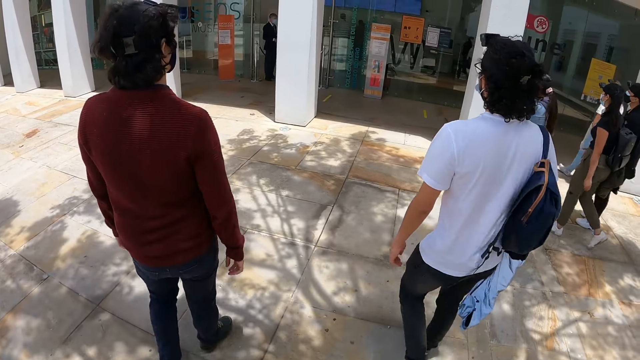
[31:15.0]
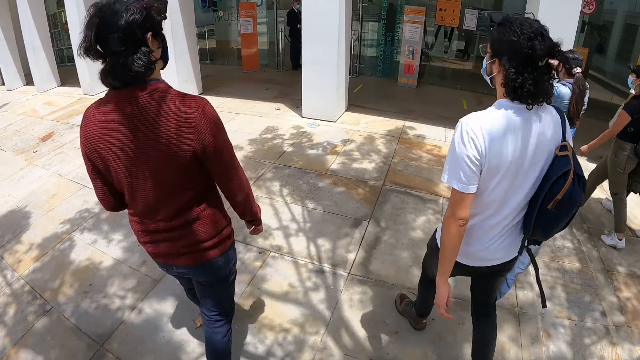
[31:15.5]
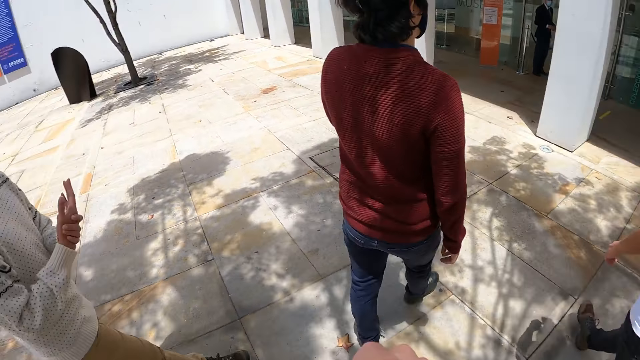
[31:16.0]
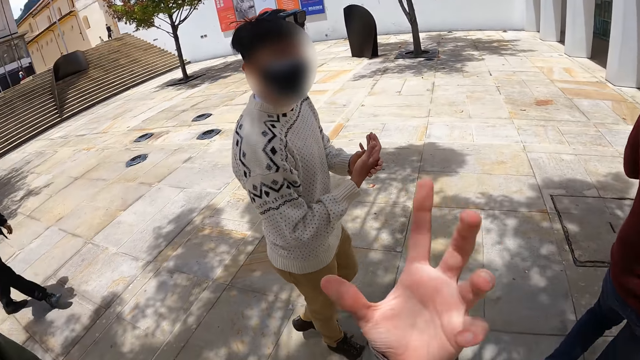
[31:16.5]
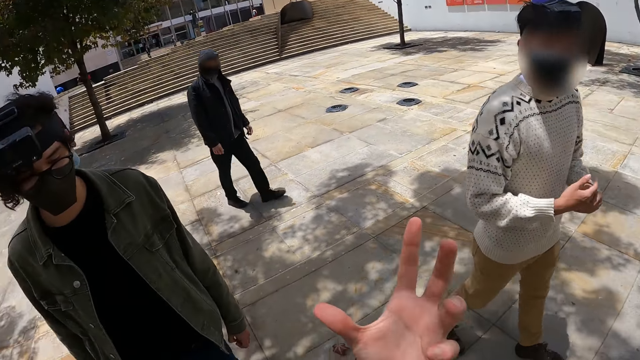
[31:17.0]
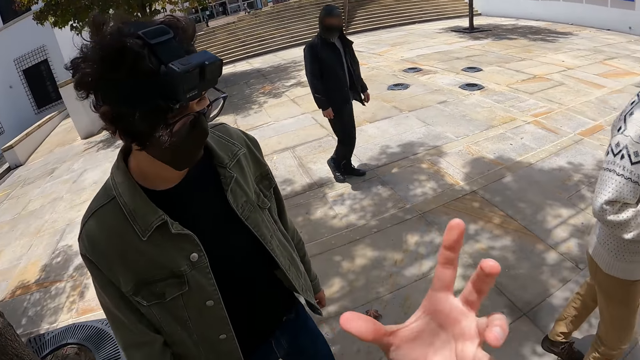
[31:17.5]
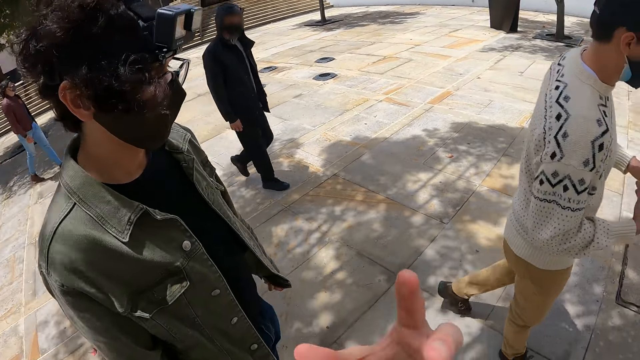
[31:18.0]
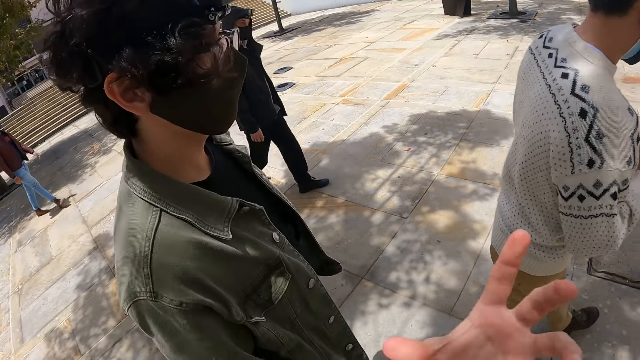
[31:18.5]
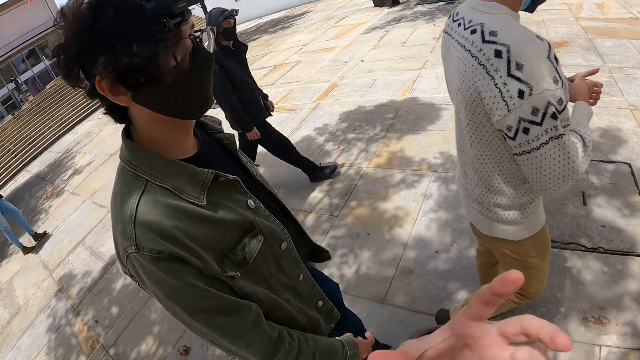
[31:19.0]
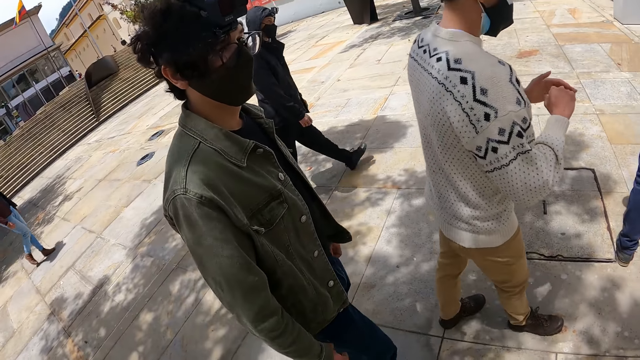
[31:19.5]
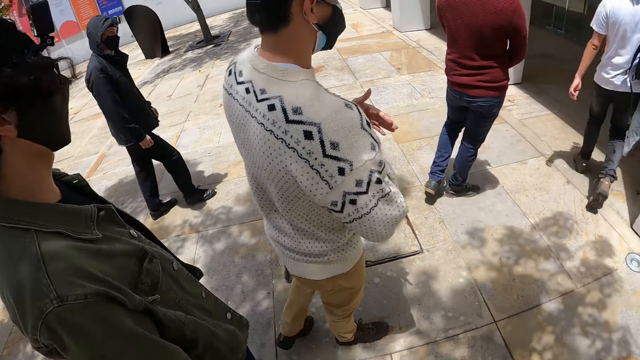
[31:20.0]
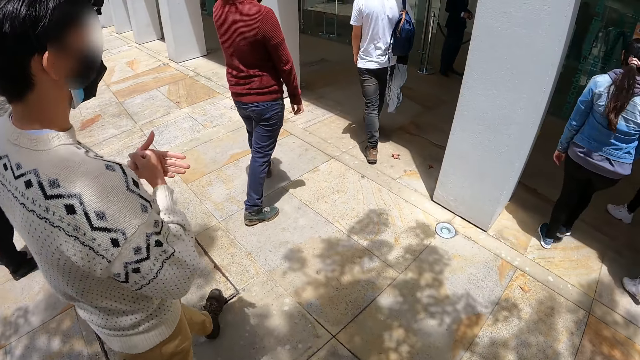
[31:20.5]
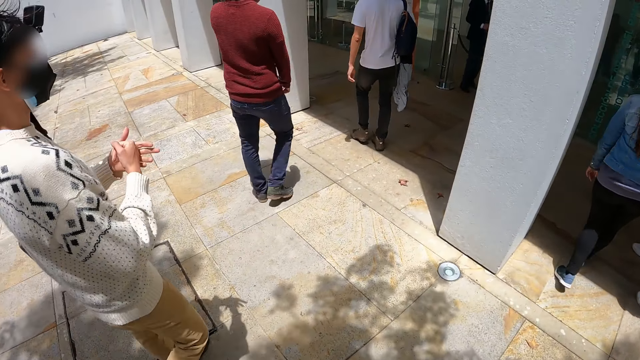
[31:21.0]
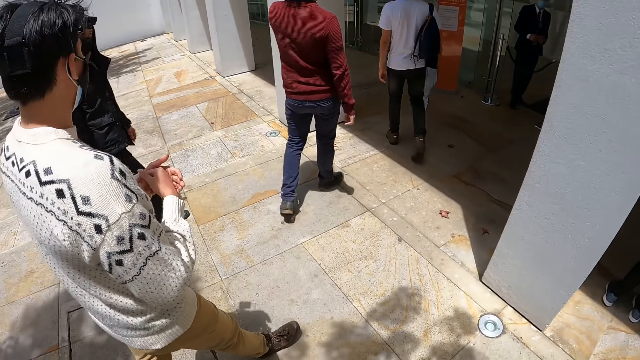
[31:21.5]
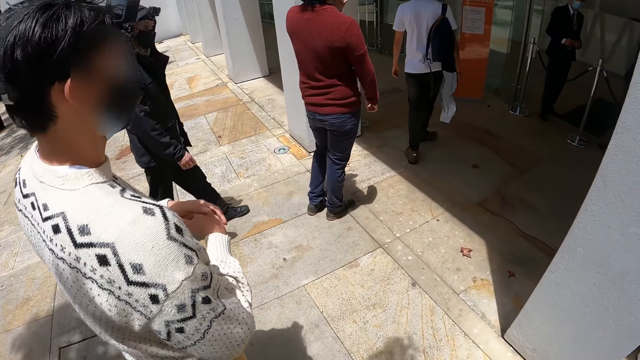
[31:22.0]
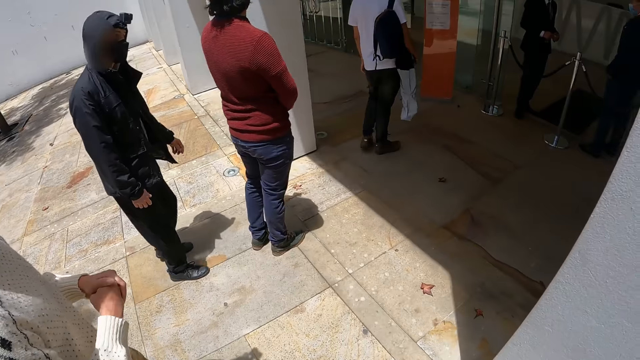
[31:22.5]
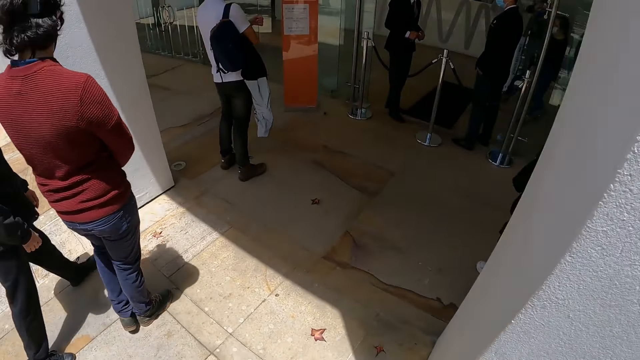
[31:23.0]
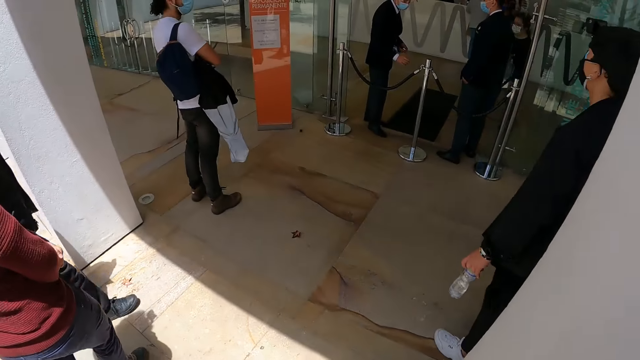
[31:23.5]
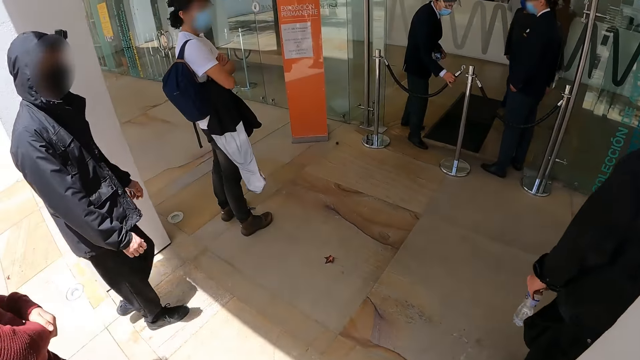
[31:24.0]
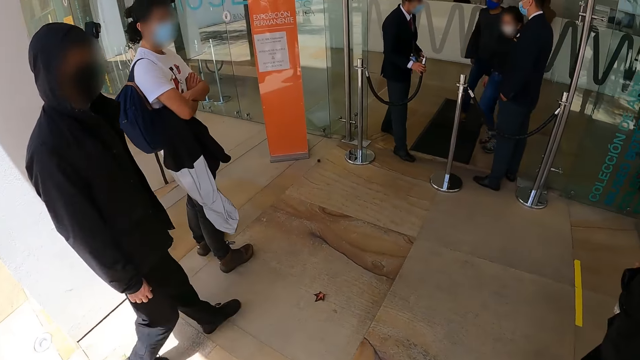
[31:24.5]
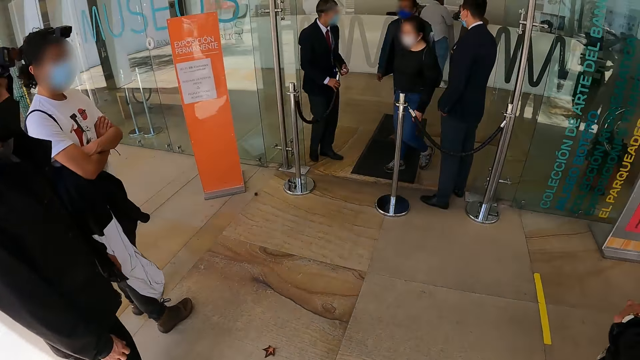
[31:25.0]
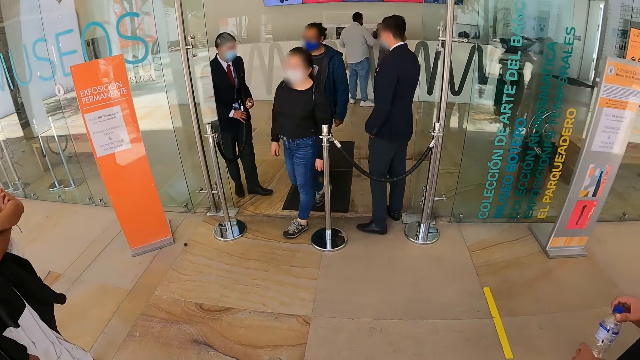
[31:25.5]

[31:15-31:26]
The camera wearer gestures at a man. The man stares outside.

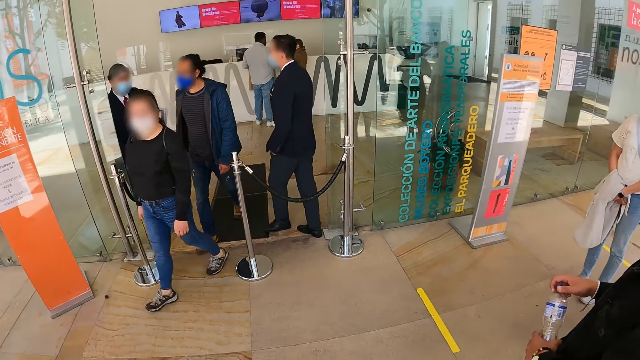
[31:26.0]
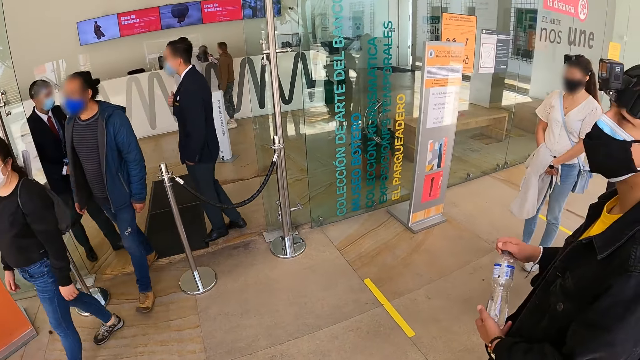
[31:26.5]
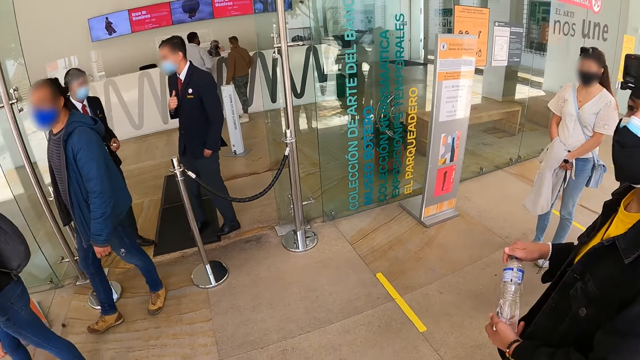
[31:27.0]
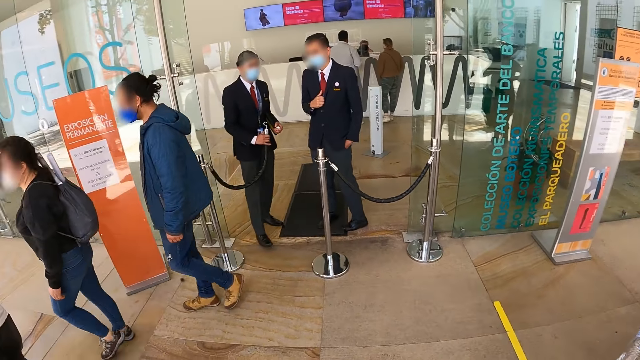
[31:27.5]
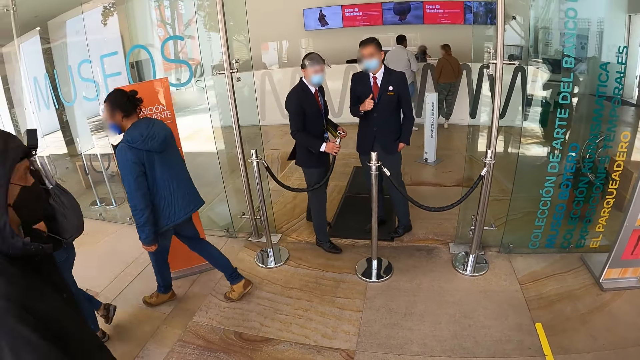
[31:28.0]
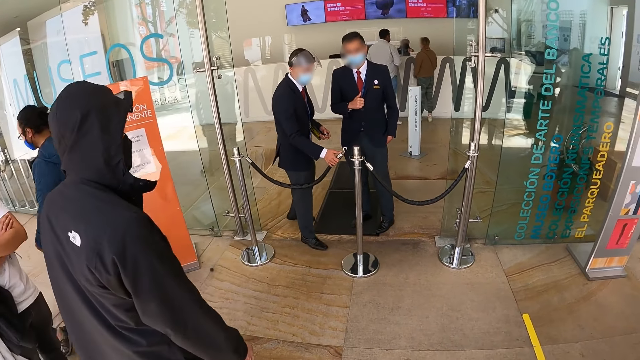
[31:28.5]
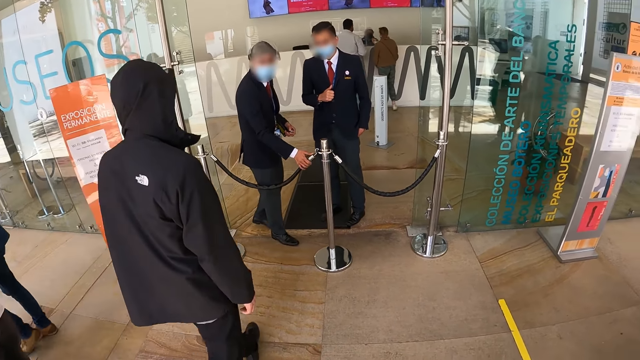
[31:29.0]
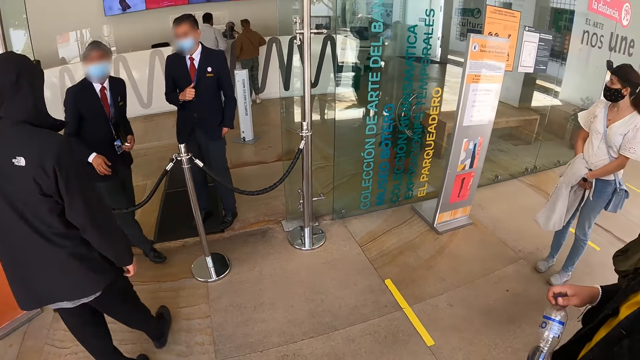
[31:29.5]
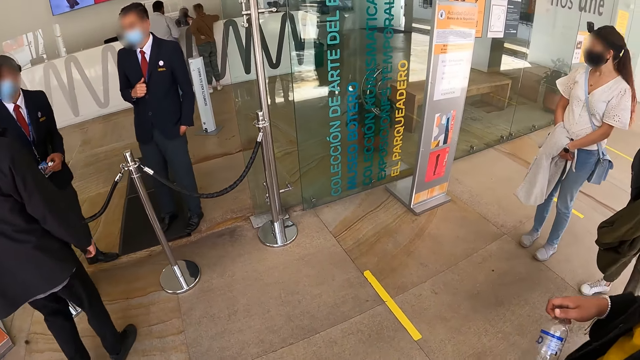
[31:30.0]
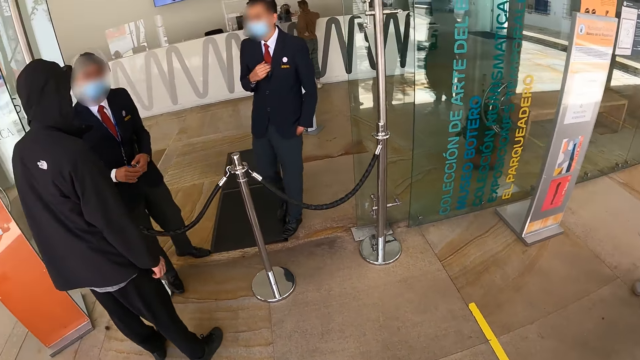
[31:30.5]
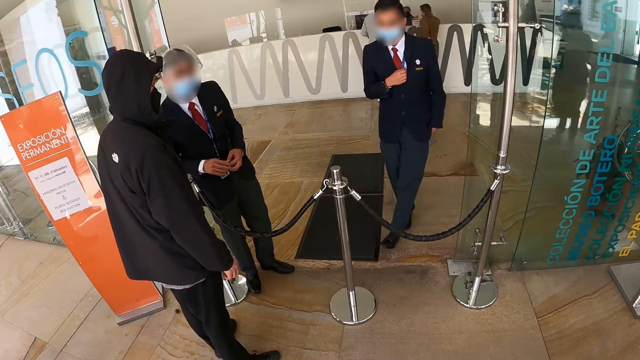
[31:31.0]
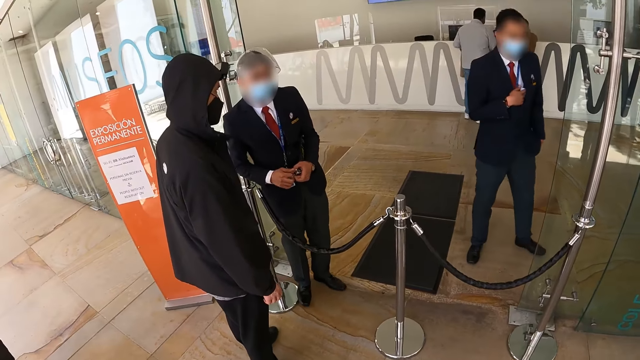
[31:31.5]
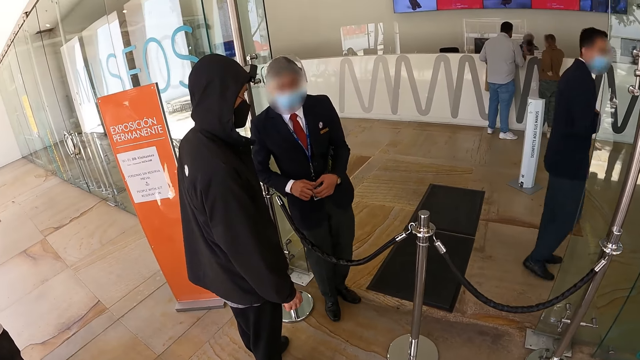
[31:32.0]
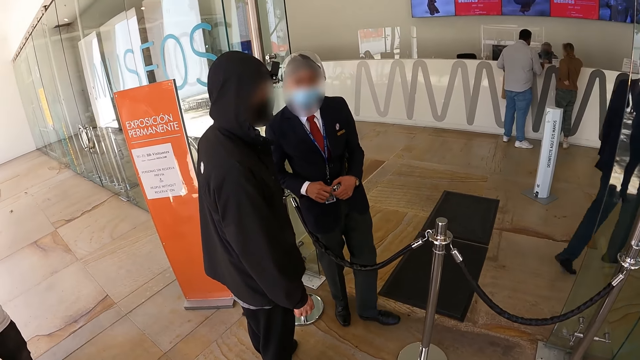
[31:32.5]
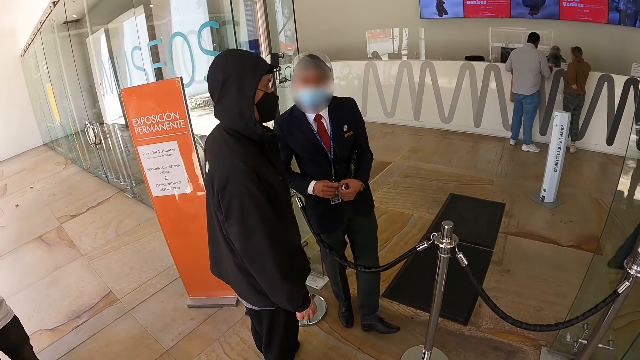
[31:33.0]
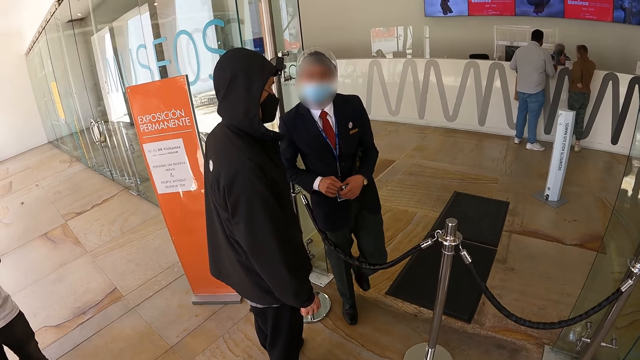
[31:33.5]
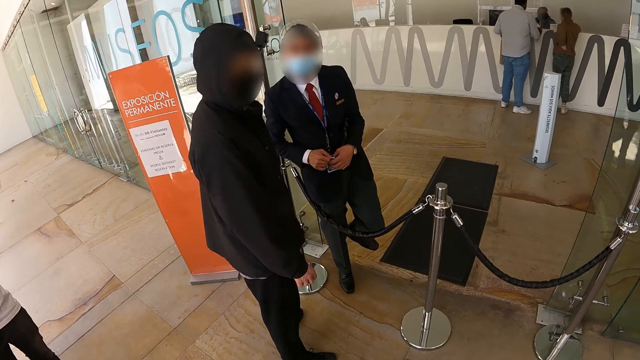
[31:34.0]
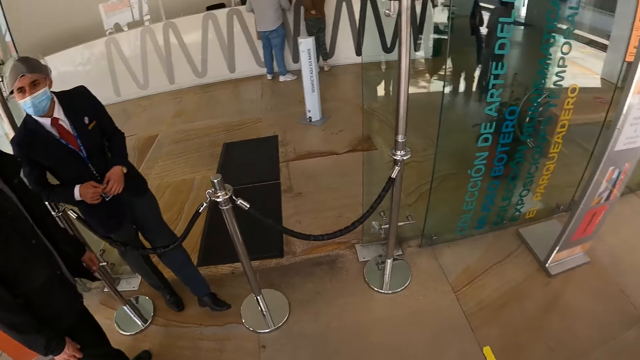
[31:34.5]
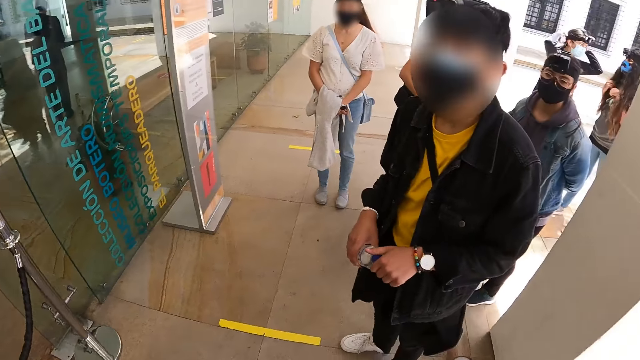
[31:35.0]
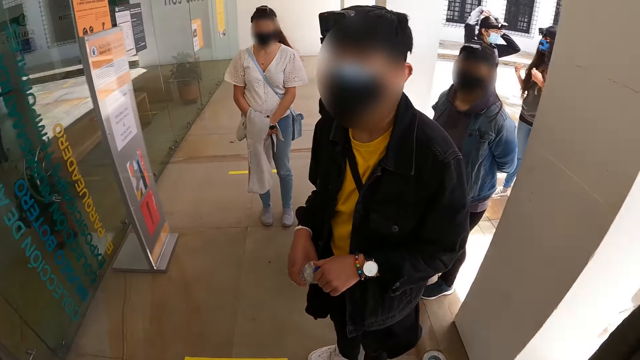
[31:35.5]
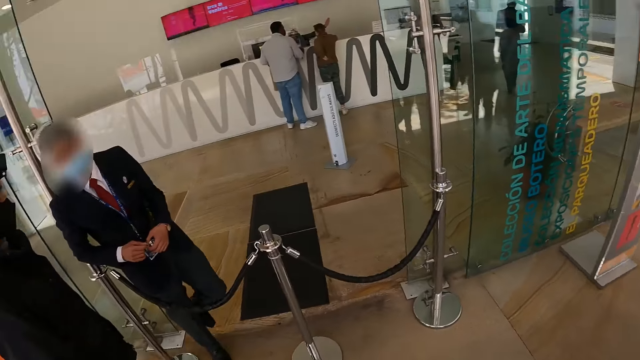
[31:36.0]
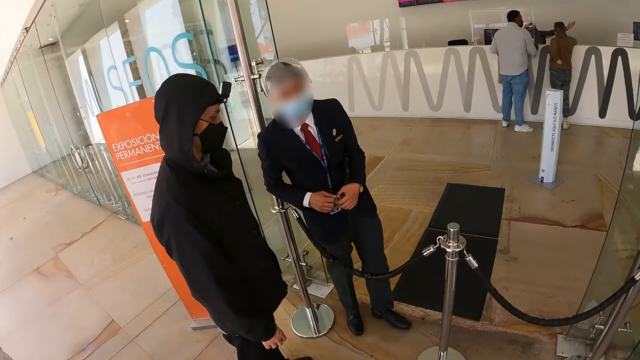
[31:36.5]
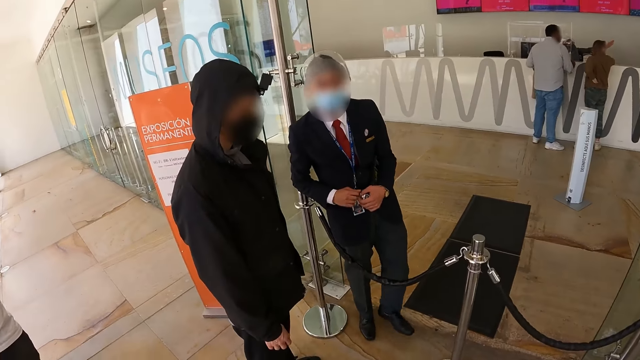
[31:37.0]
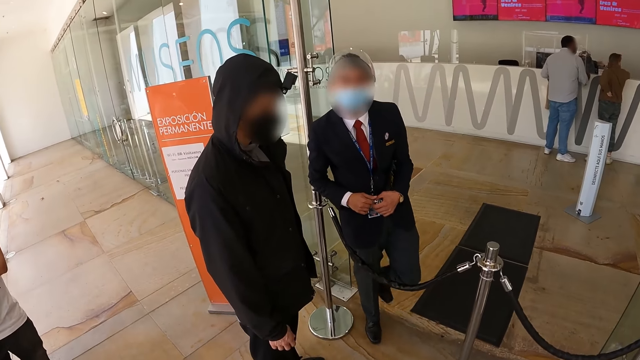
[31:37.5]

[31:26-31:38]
A man interacts with a security staff.
